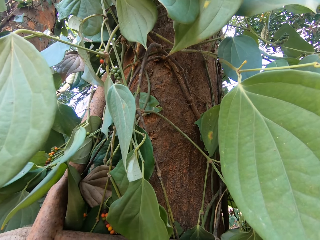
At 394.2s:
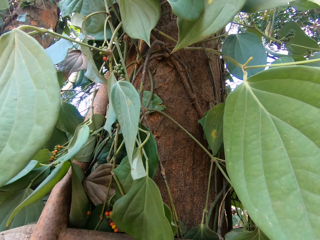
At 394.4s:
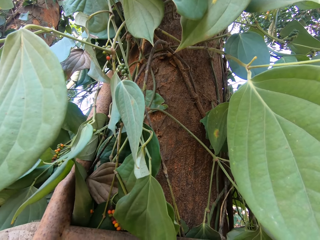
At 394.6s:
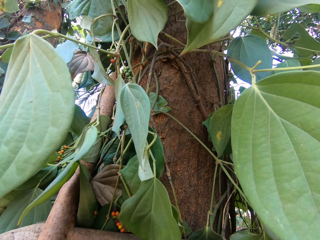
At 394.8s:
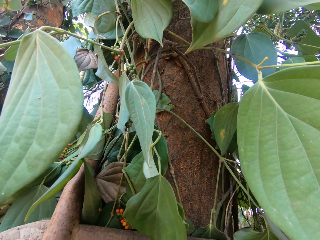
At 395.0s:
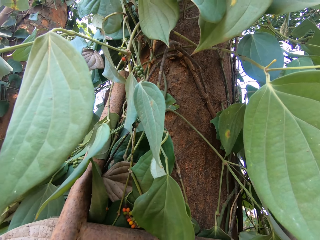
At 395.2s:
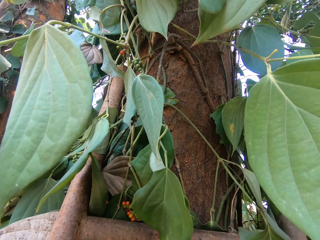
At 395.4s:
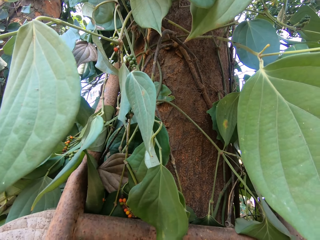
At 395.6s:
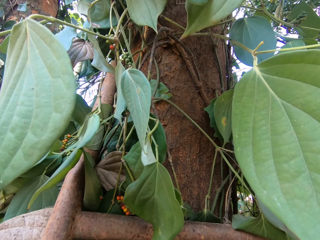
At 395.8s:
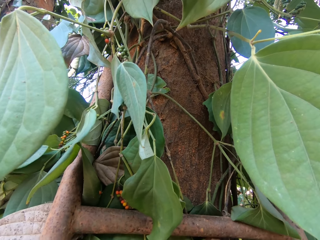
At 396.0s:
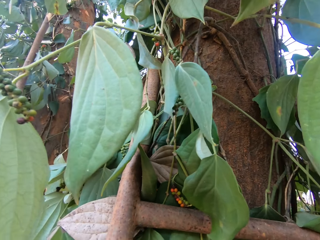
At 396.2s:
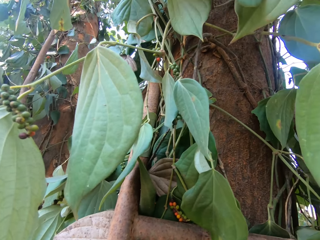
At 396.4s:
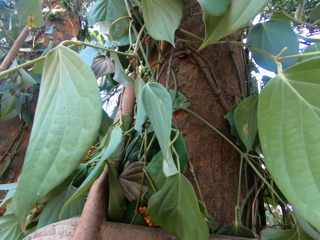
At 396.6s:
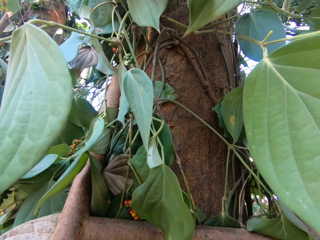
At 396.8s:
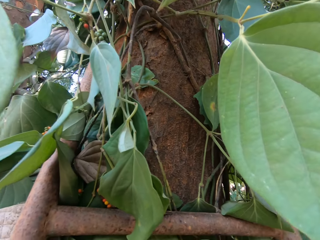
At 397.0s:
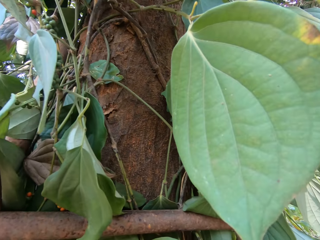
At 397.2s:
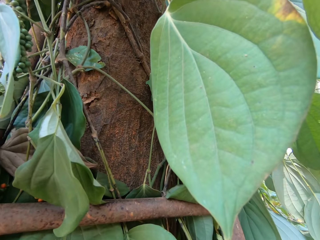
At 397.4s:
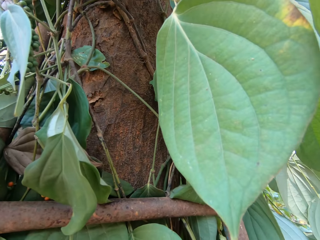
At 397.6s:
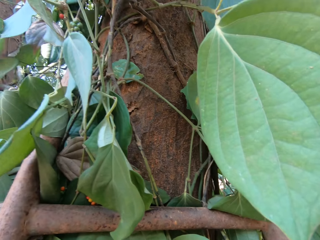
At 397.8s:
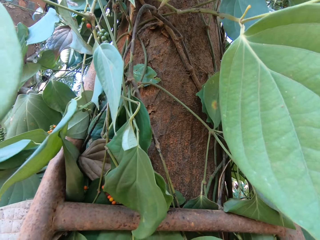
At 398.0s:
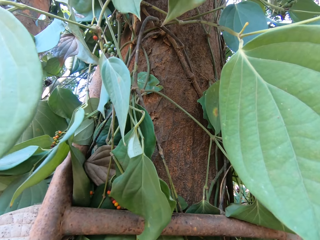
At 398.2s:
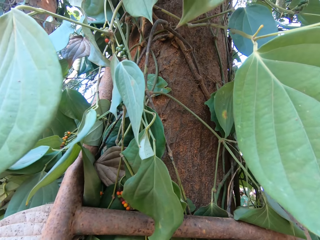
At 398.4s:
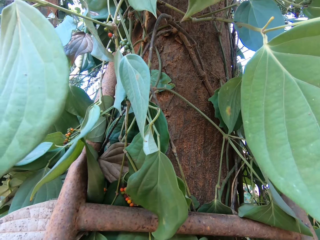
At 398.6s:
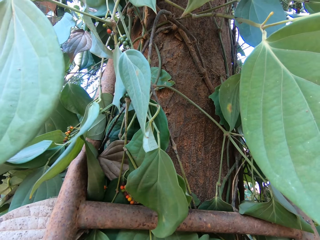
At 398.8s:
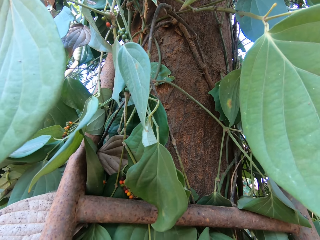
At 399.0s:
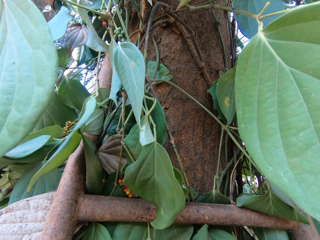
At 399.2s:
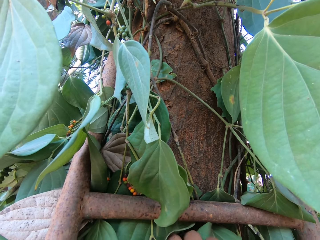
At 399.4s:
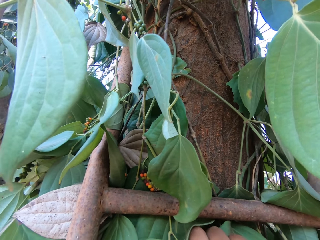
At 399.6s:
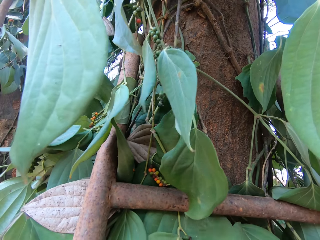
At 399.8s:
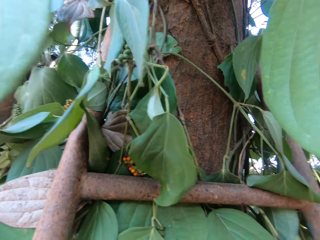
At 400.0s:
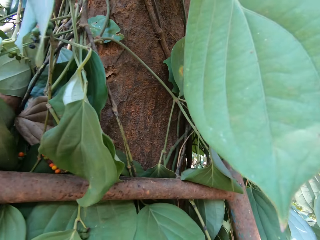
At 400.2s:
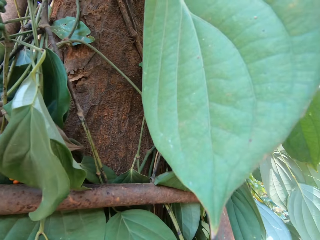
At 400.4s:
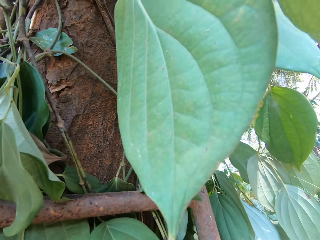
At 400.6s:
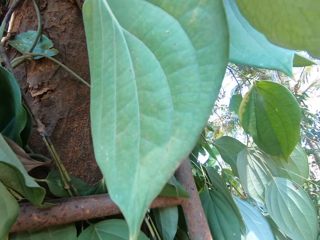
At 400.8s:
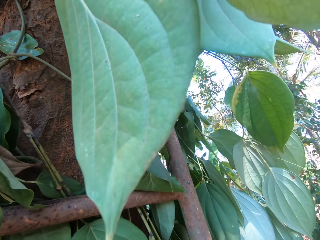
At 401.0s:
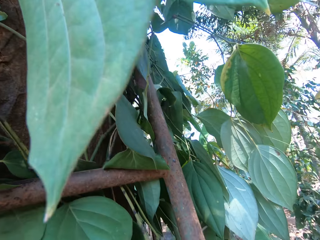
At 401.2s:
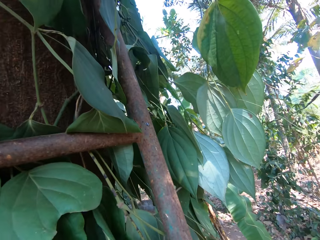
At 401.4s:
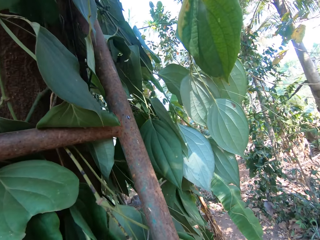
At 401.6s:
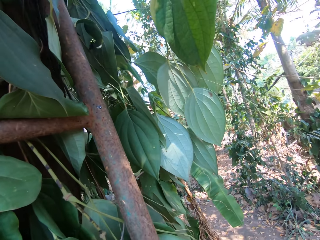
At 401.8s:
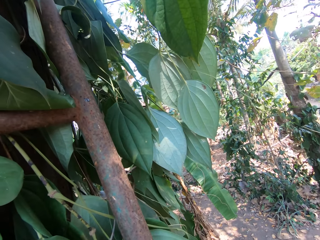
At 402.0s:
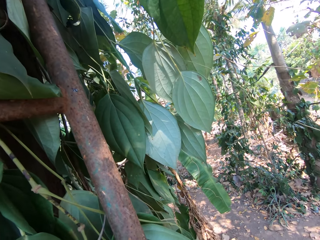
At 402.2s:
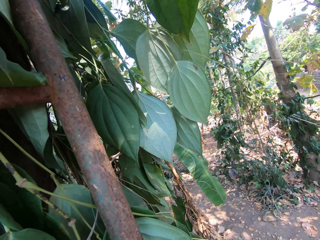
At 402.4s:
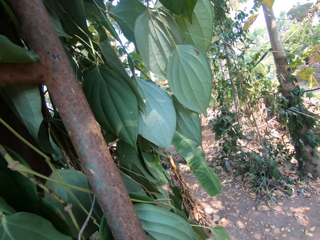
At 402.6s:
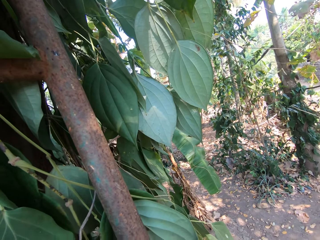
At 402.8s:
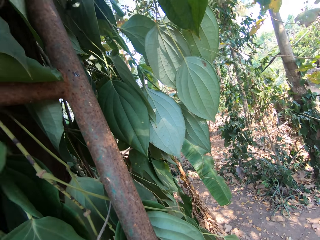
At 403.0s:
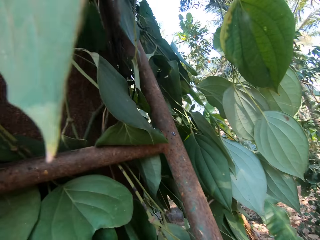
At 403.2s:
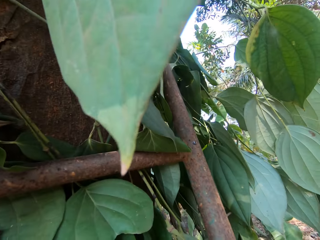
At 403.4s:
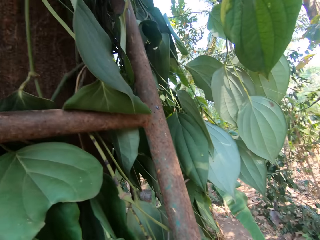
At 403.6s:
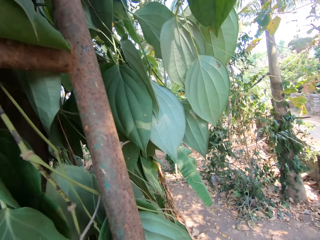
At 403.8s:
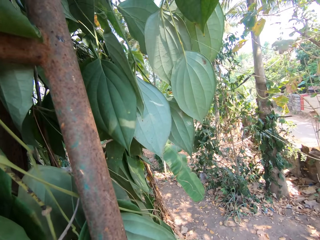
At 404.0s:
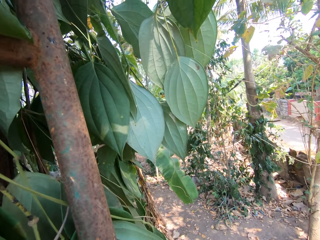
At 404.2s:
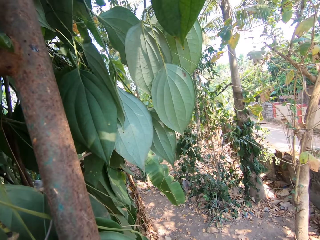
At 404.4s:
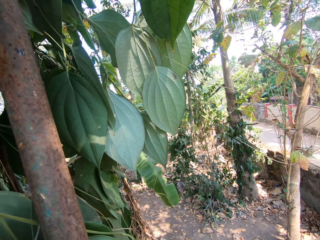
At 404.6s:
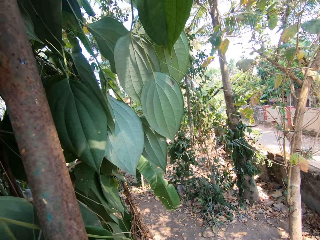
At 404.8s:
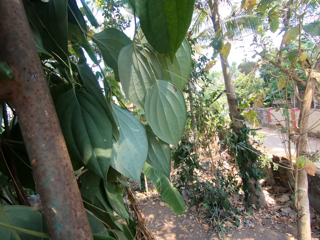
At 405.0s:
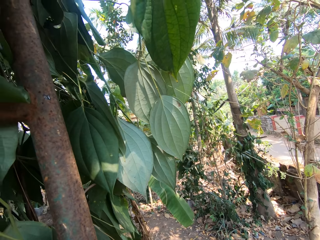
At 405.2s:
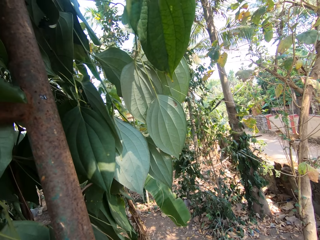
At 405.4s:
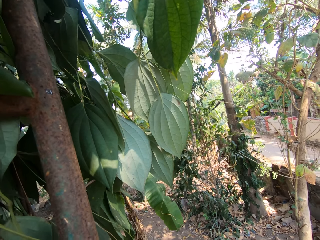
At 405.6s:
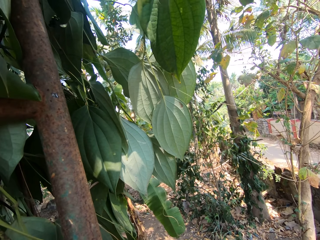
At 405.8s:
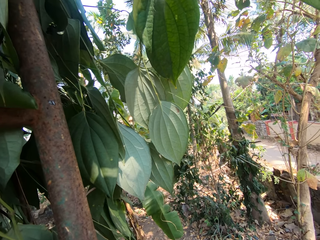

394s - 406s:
The camera wearer cuts a leaf from the tree with his right hand.

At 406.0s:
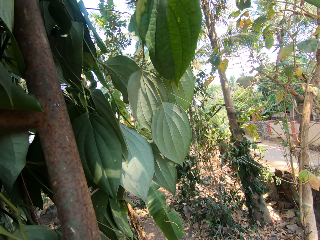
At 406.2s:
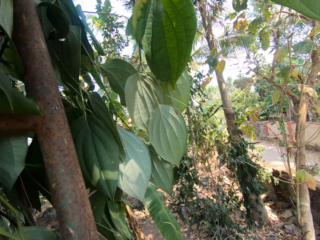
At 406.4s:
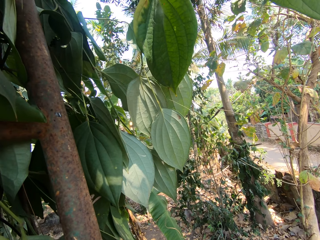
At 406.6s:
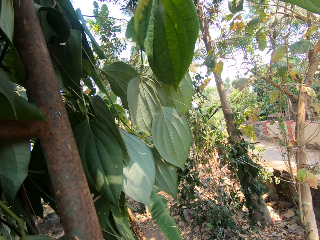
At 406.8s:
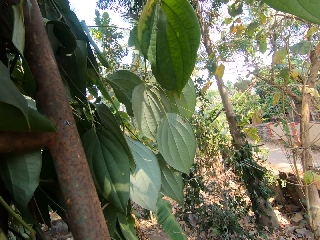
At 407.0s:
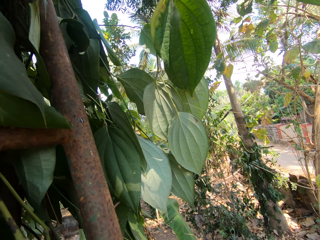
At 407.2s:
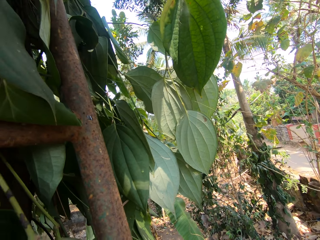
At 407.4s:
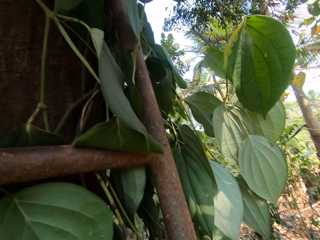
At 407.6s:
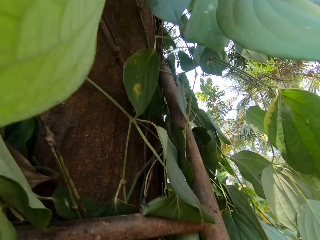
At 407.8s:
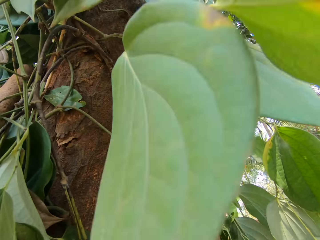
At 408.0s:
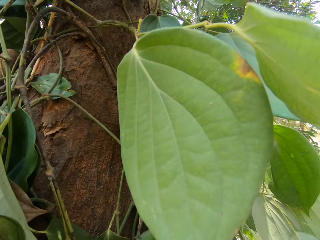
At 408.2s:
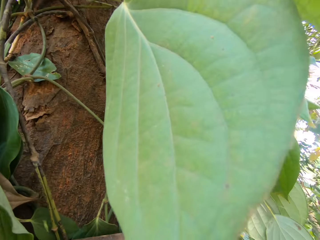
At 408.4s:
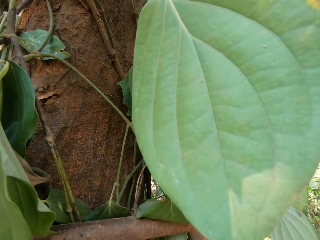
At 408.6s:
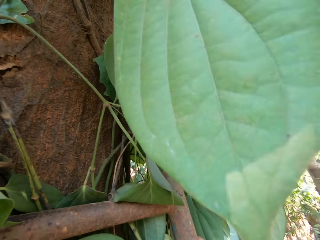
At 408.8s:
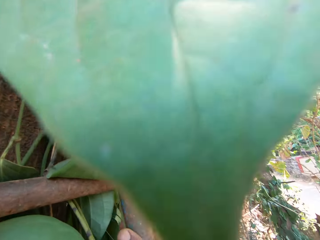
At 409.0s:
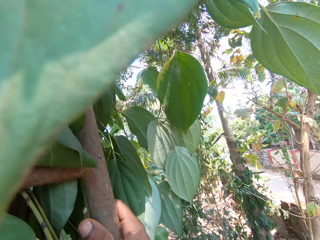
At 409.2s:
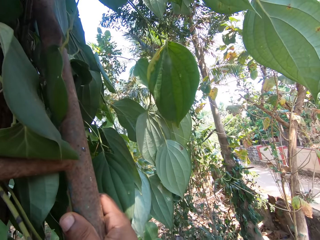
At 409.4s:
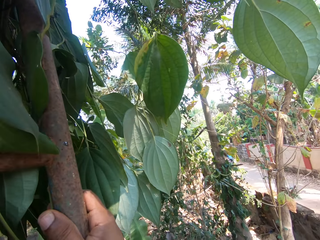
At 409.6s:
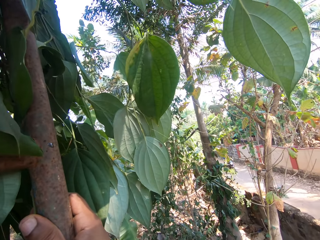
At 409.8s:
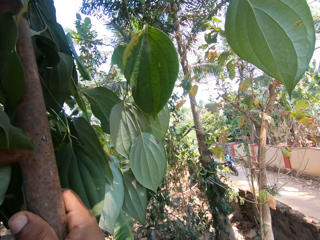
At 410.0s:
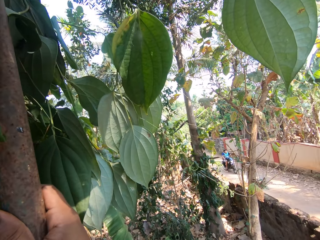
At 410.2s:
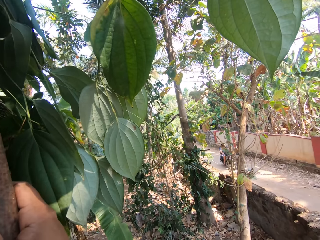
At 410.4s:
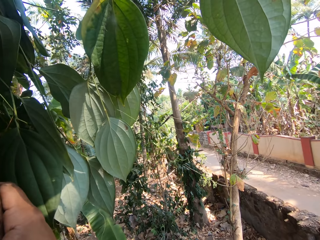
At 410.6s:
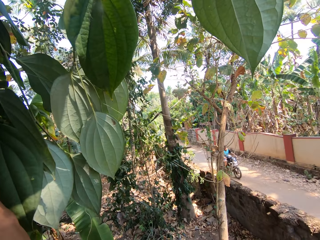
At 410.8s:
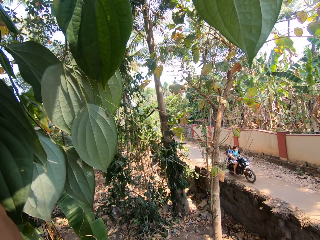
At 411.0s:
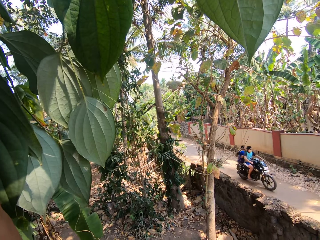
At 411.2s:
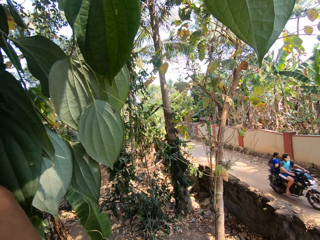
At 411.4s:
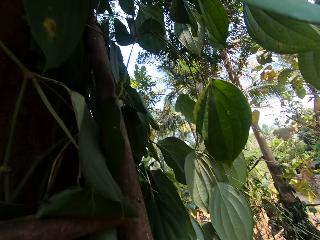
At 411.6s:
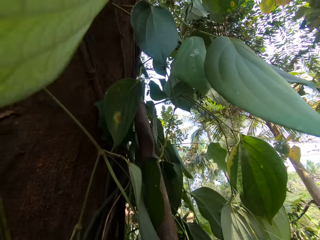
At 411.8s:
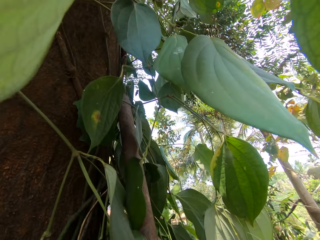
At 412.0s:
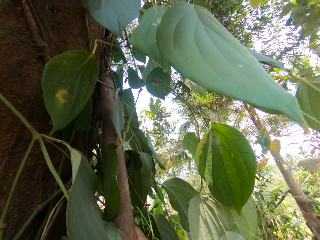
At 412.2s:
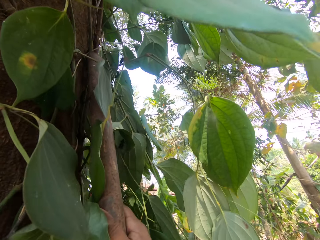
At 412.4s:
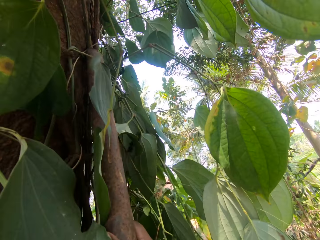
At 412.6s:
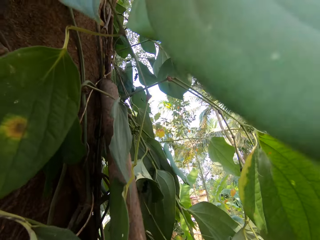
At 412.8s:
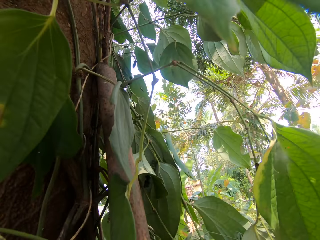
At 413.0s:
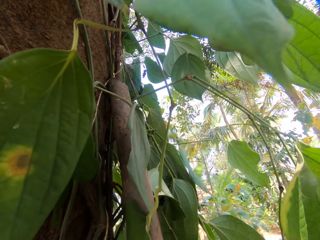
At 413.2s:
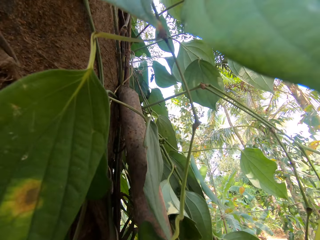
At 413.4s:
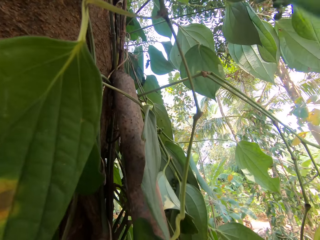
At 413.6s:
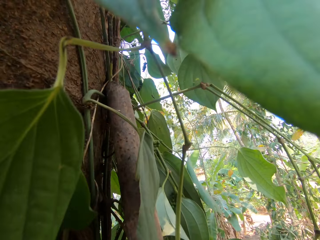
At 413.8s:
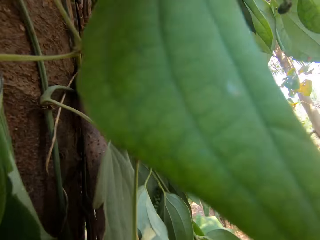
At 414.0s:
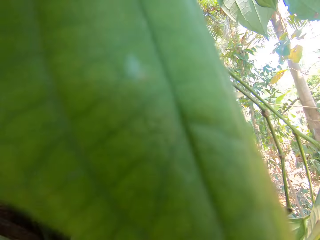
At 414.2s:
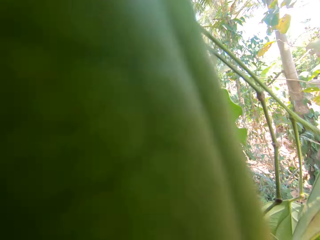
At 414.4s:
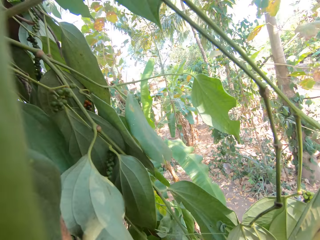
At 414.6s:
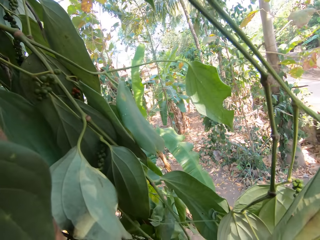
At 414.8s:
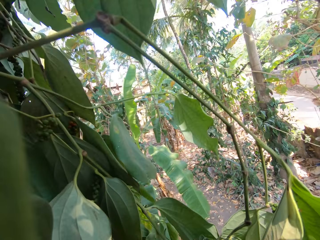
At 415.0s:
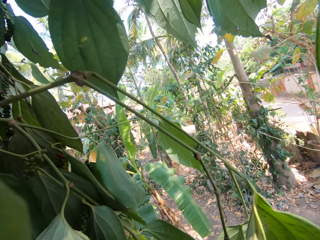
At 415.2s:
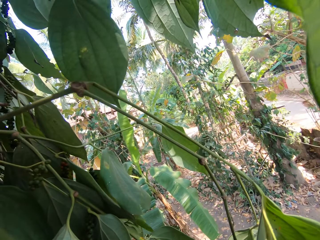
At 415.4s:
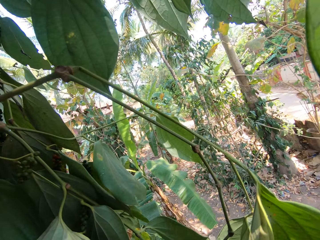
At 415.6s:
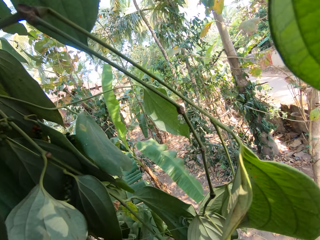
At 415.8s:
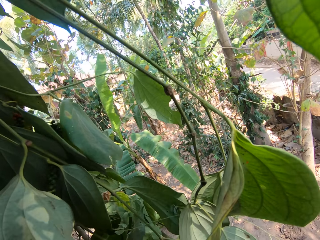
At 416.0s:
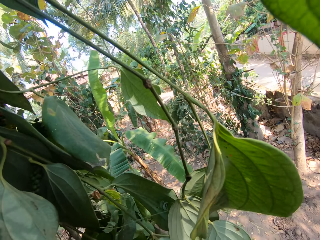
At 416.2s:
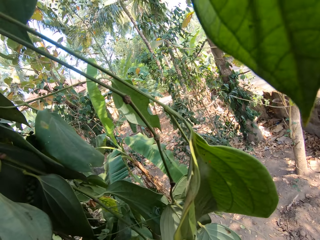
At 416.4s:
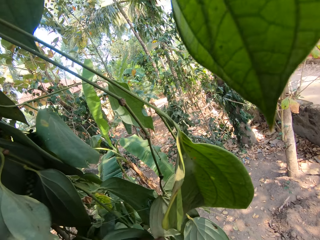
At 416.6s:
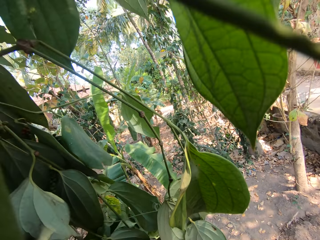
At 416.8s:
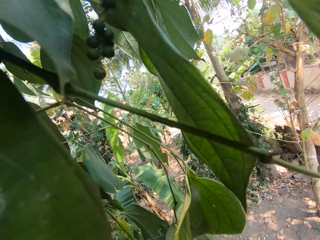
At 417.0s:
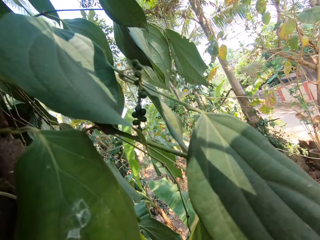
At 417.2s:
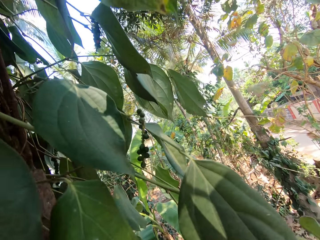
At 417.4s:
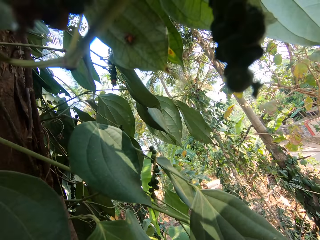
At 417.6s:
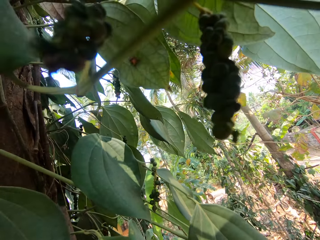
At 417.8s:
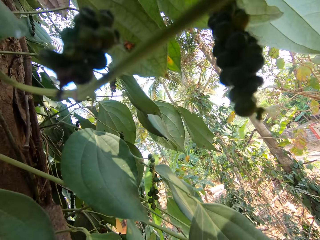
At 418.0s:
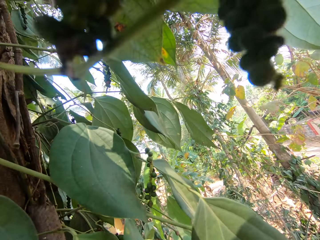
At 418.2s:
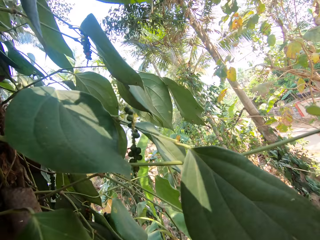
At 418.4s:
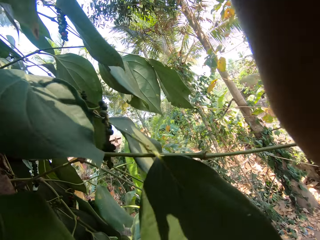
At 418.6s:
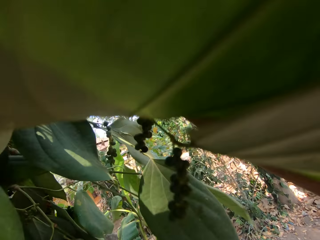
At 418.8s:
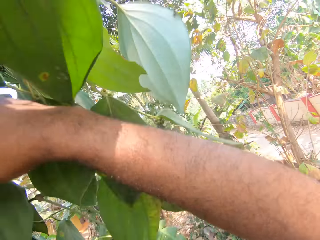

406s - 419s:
The camera wearer holds the ladder with his right hand. He climbs the ladder. A motorcycle drives past the camera wearer. The camera wearer plucks the vegetable on top of the tree.
